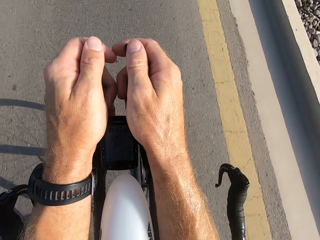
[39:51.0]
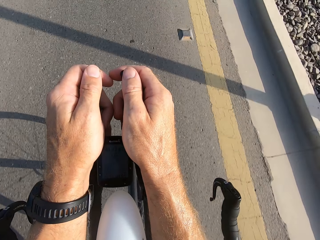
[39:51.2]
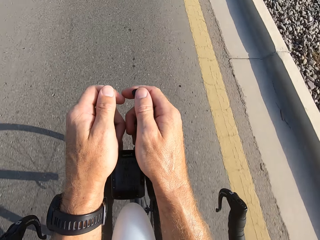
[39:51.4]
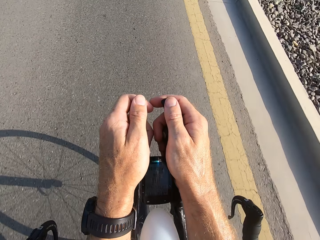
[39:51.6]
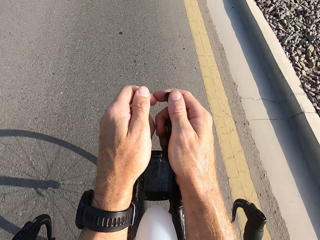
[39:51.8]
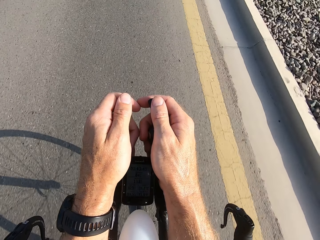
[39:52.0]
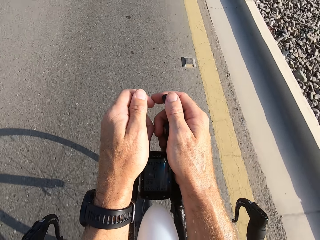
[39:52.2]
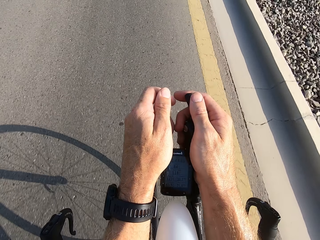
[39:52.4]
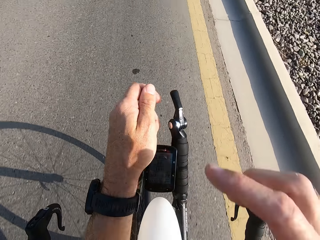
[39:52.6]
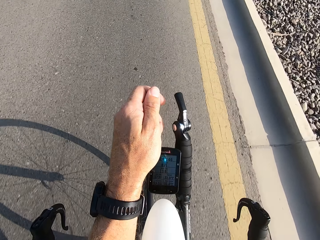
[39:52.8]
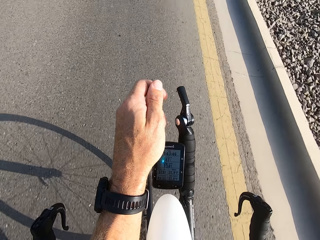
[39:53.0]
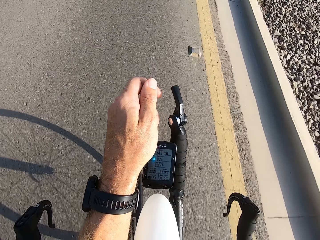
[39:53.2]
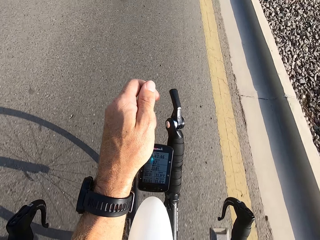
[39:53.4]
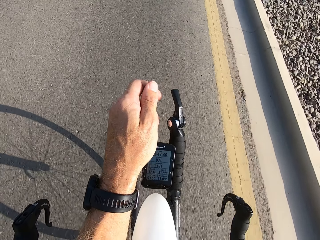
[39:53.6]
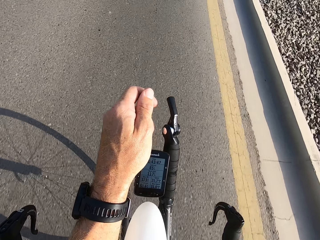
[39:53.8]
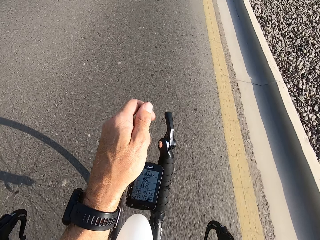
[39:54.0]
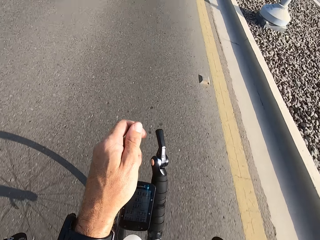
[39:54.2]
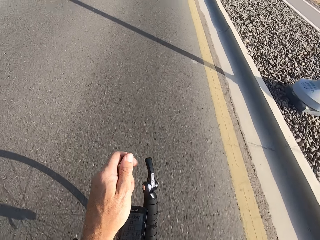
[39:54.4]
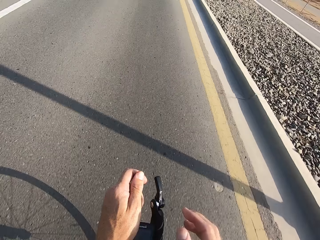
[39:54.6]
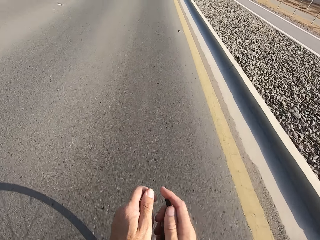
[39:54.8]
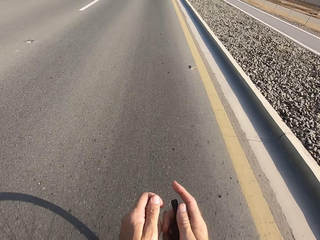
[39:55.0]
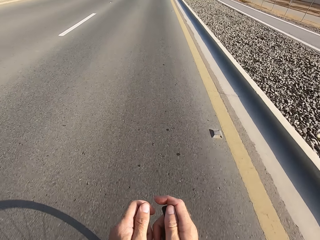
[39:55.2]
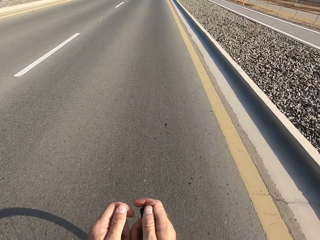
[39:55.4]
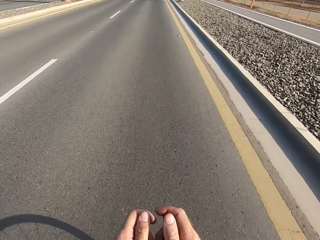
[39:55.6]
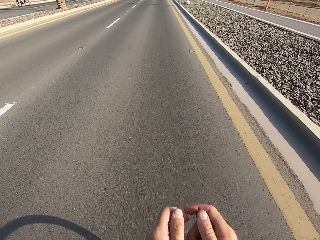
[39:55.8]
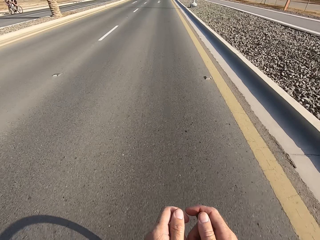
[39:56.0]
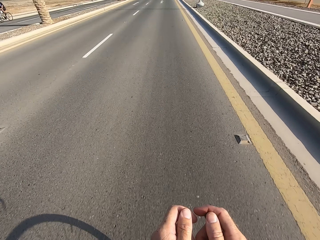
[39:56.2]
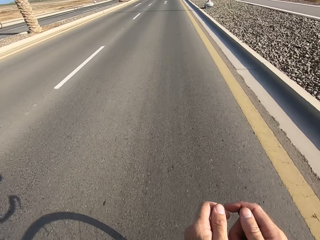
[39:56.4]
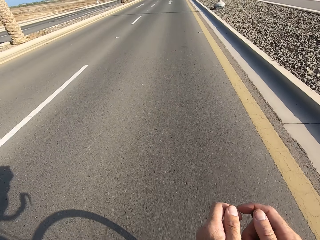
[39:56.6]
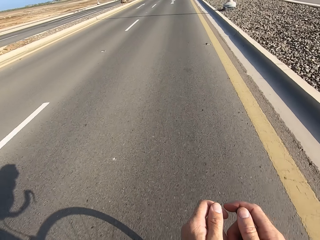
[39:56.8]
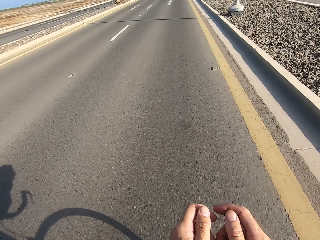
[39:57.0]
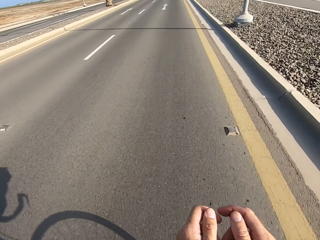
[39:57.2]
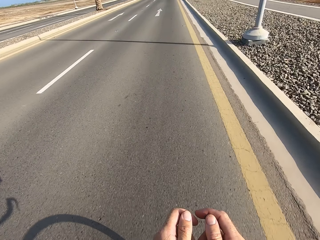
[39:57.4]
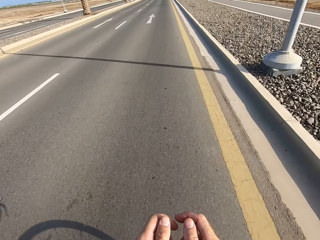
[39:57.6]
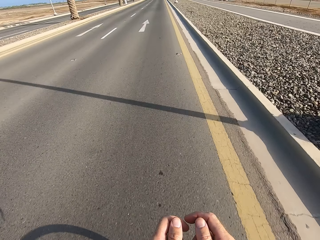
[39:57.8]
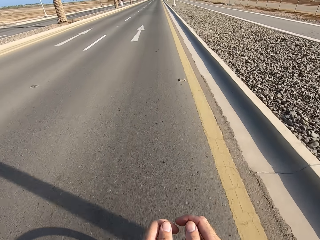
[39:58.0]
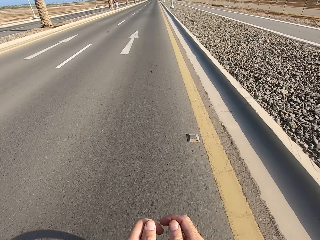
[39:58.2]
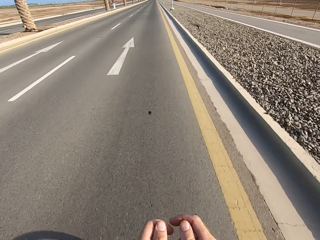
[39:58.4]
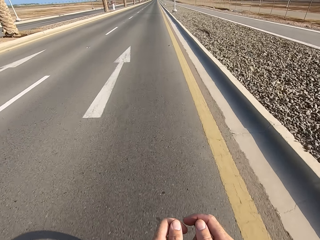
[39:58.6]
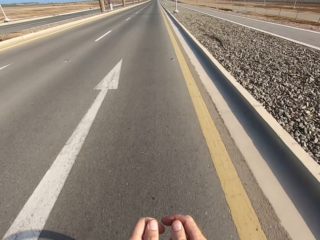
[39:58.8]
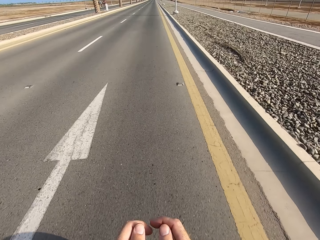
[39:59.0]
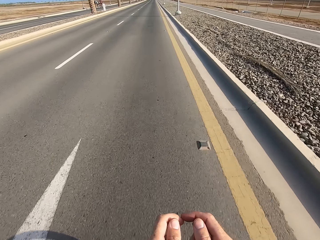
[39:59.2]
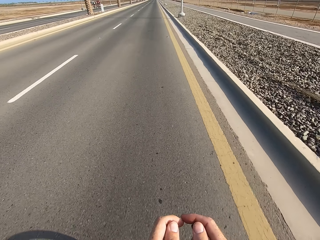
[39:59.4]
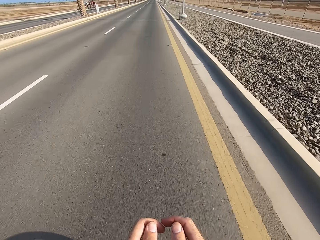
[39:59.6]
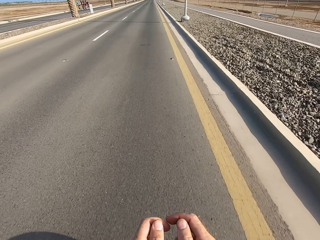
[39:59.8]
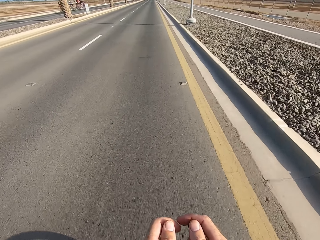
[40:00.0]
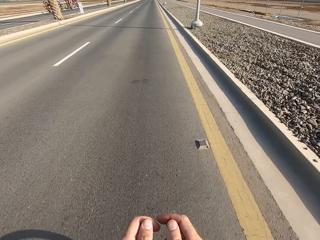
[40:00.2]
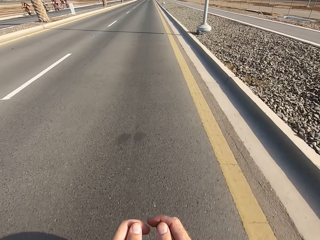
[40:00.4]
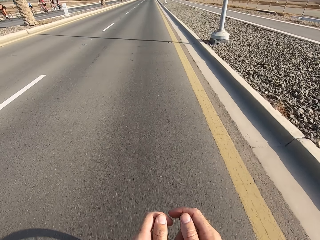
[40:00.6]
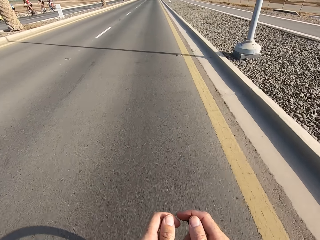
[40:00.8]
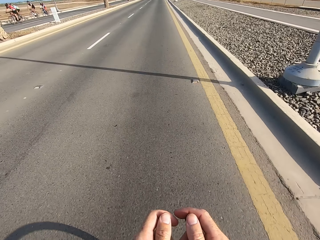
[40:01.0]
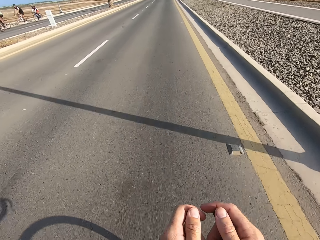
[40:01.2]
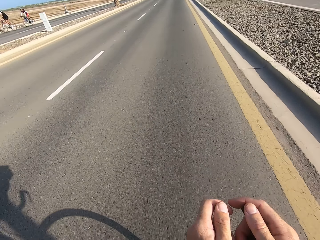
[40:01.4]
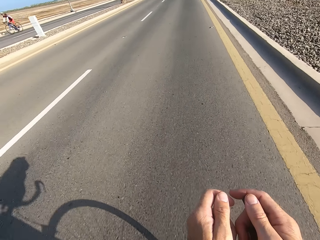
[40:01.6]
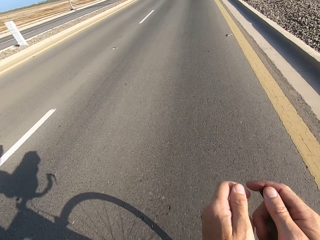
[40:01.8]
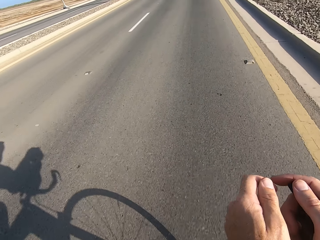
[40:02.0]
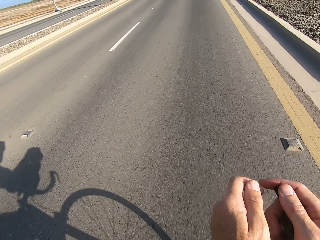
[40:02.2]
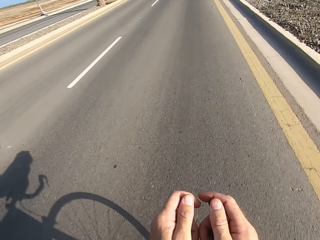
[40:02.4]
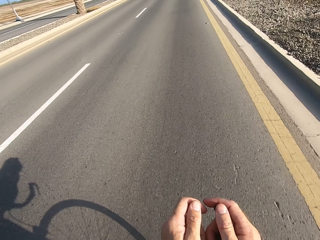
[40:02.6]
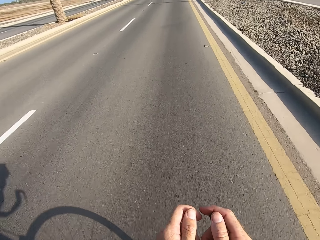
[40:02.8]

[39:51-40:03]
The camera wearer swings the right hand. They touch something. They adjust the camera. They swing the right hand. They ride the bicycle down the main road. They hold the bike rest handlebar with the right hand.

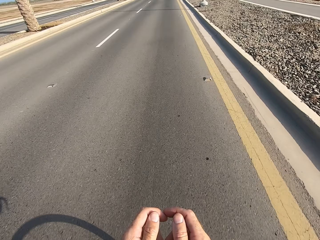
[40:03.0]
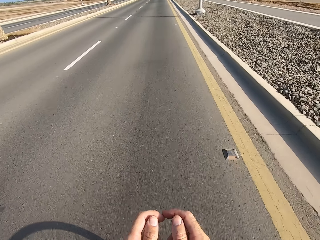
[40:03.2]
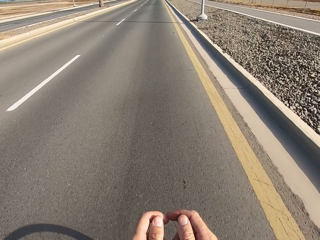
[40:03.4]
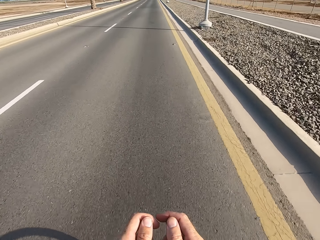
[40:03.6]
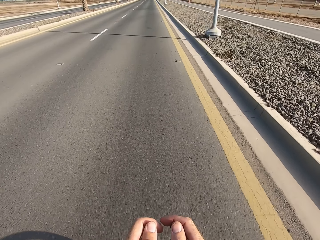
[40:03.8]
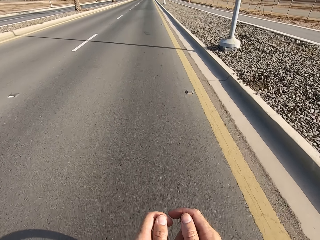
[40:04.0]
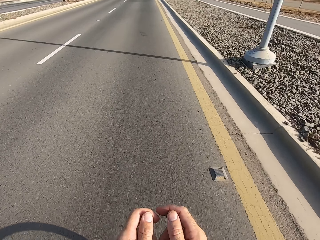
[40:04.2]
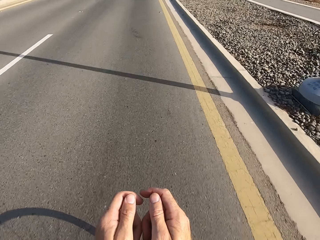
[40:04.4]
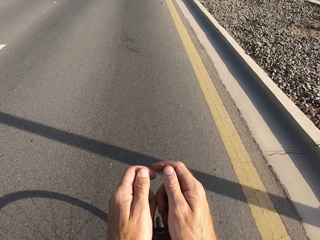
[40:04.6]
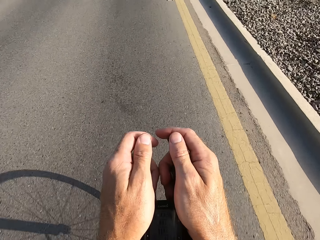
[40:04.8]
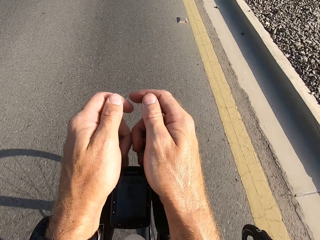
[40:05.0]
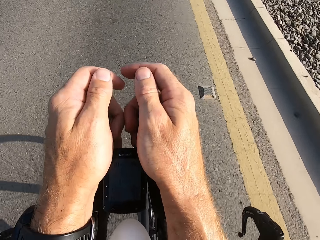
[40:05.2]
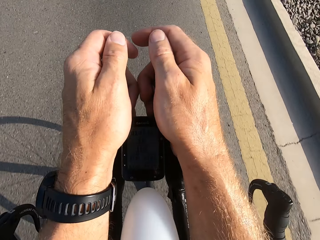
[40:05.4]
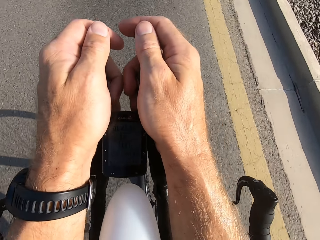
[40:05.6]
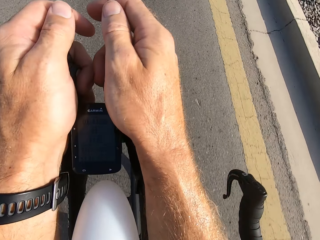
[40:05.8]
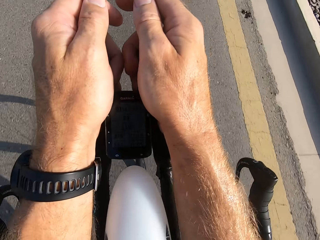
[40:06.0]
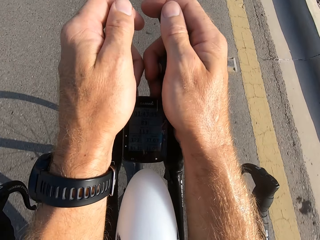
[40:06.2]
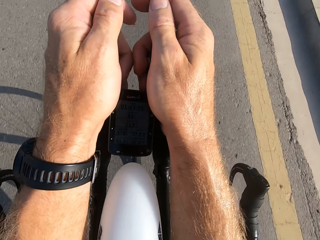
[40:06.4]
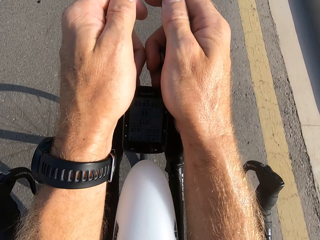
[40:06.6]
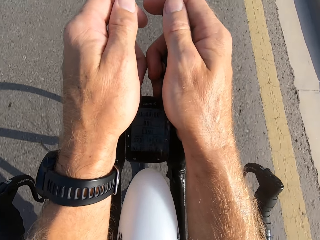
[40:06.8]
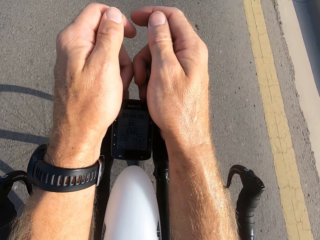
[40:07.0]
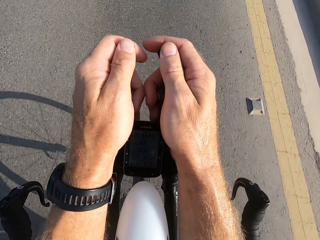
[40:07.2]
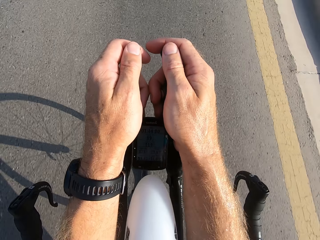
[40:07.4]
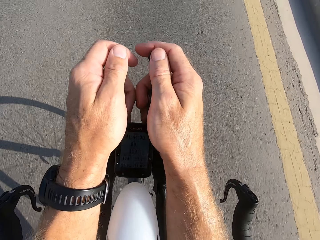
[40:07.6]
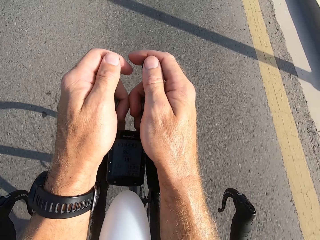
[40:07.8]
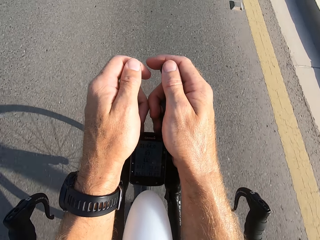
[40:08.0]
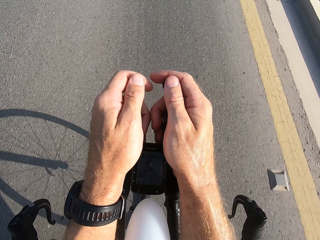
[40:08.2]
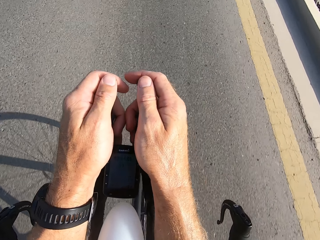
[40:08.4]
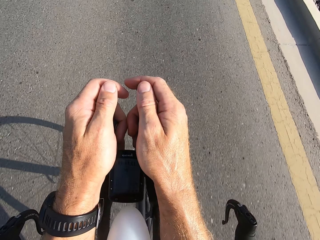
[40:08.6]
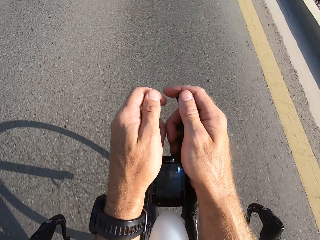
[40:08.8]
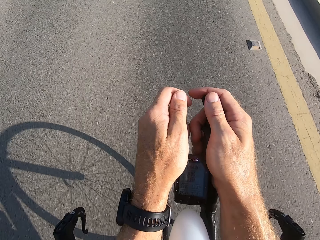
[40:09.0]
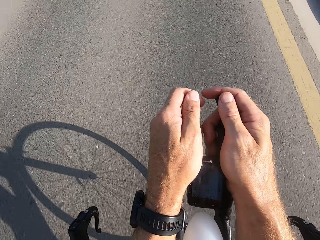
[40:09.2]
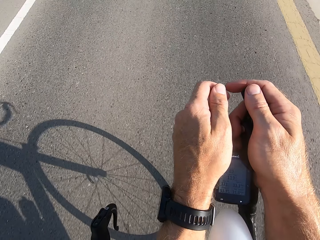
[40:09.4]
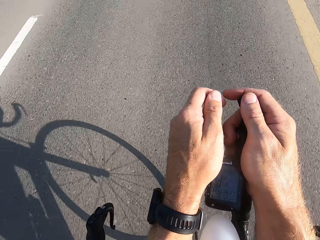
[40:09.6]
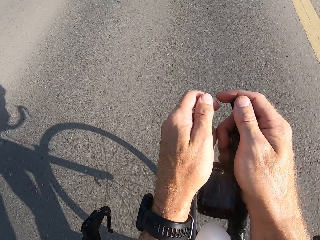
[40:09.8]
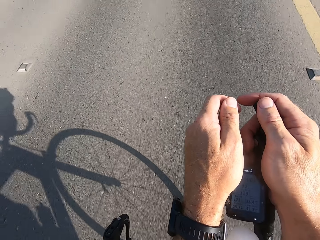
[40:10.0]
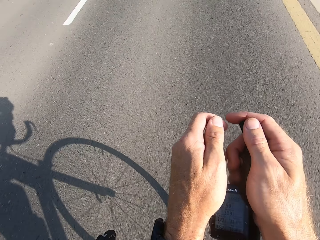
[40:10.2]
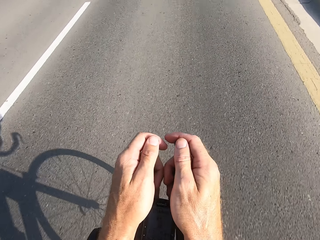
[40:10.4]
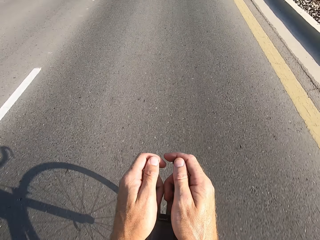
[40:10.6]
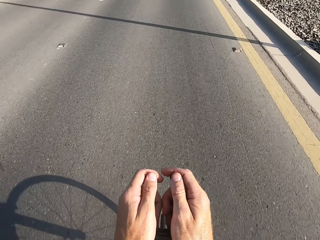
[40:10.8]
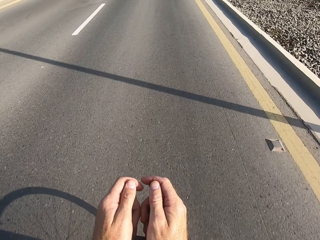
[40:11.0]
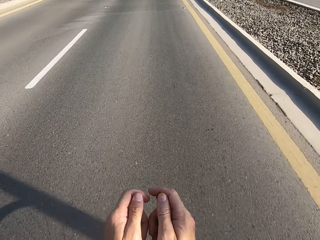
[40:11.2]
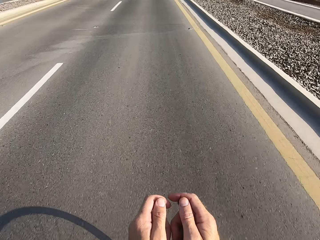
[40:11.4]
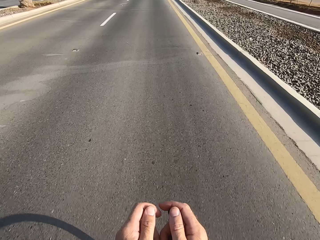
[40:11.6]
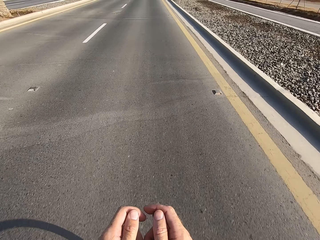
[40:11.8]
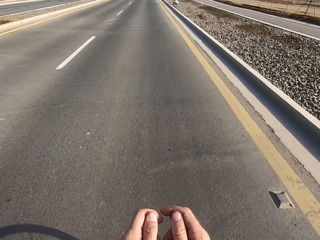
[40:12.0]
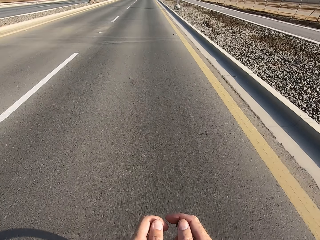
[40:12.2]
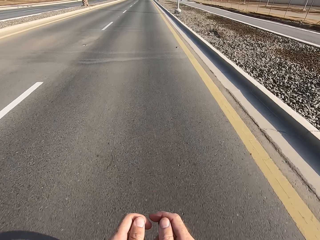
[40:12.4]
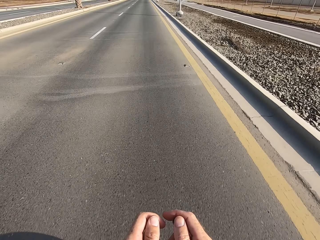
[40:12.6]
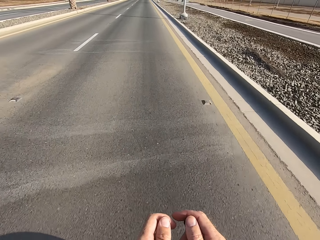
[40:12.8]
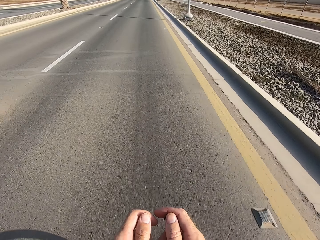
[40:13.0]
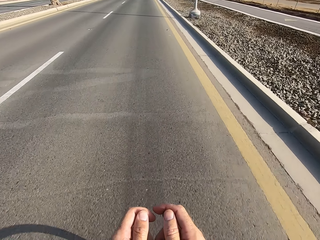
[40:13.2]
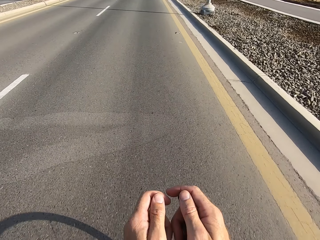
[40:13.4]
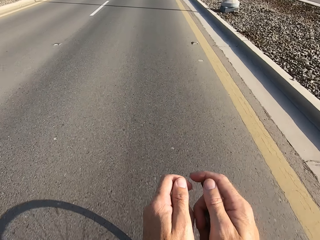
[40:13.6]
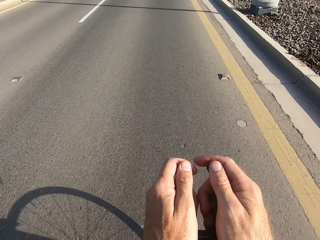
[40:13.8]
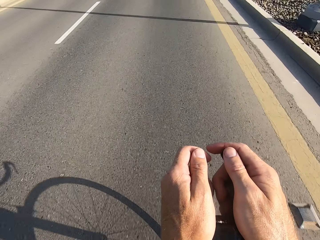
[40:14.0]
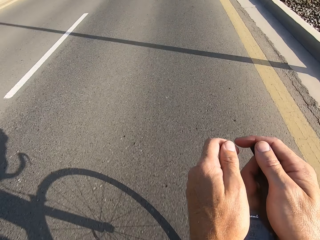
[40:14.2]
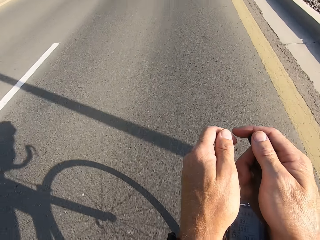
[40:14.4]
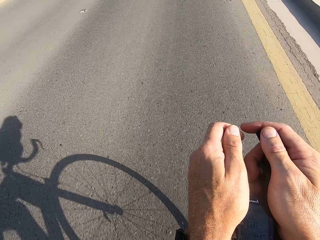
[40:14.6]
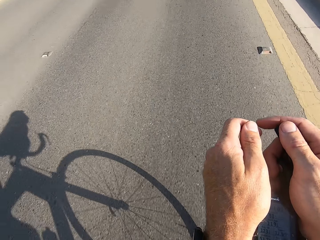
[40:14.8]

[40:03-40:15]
The camera wearer stares at the handlebar. They stare at the road.
